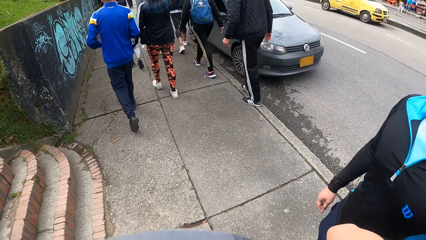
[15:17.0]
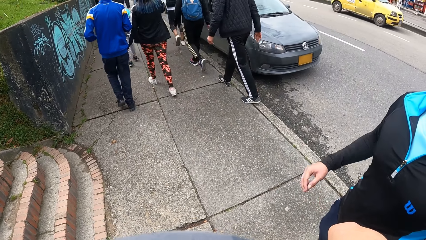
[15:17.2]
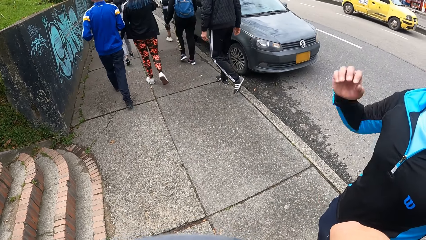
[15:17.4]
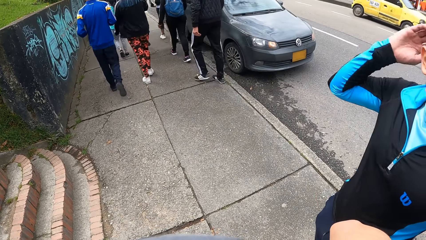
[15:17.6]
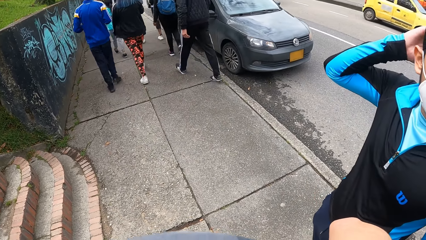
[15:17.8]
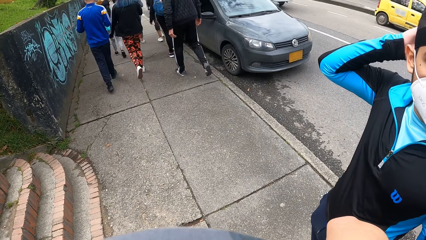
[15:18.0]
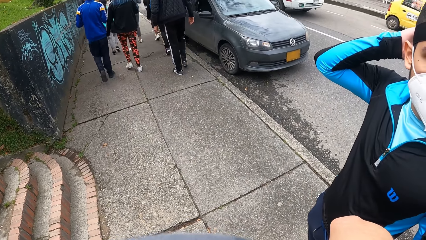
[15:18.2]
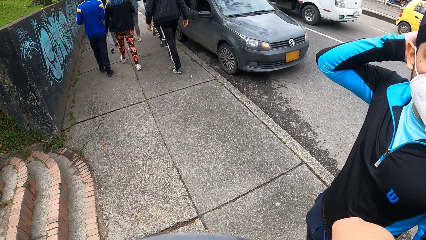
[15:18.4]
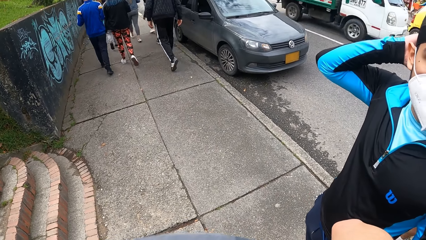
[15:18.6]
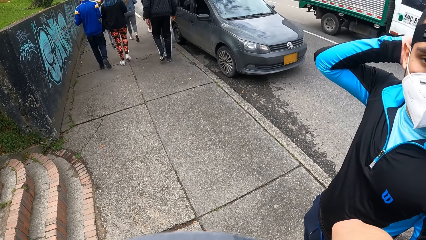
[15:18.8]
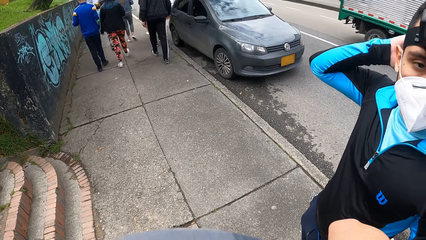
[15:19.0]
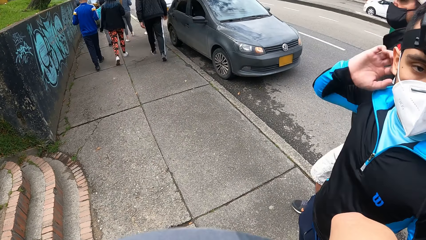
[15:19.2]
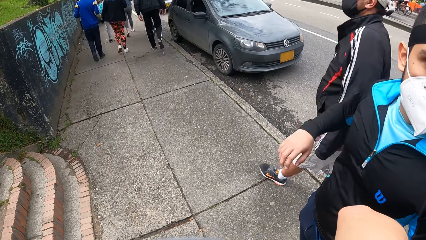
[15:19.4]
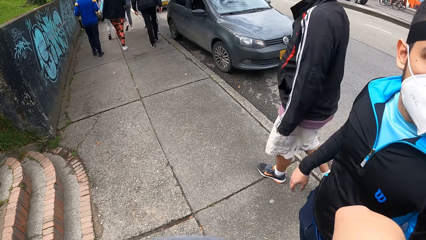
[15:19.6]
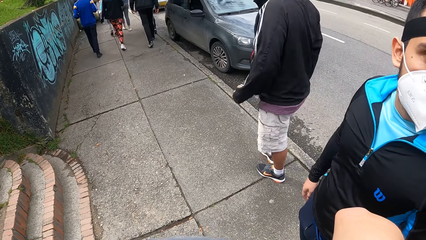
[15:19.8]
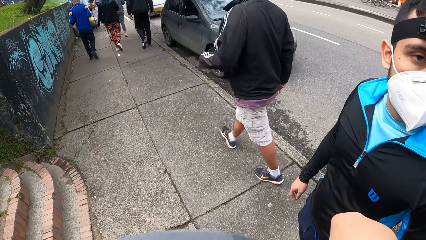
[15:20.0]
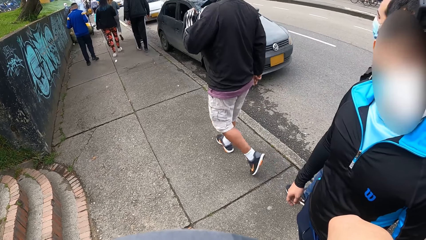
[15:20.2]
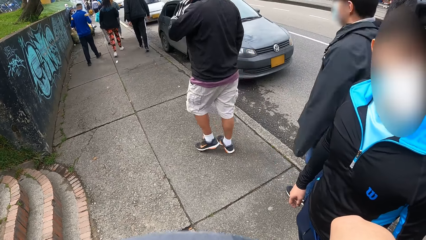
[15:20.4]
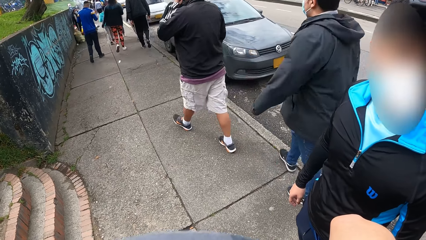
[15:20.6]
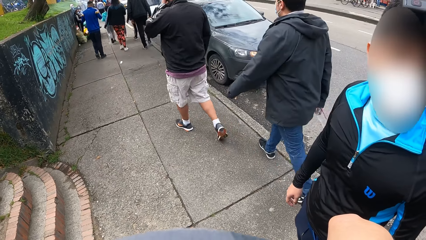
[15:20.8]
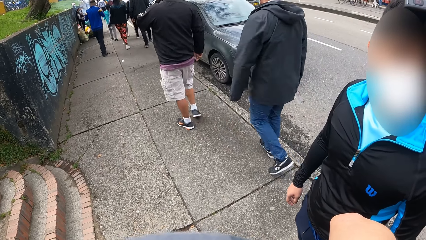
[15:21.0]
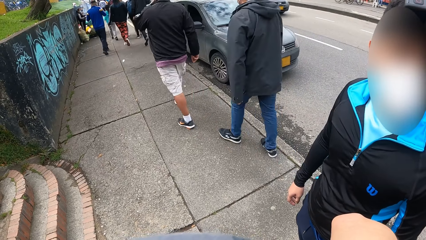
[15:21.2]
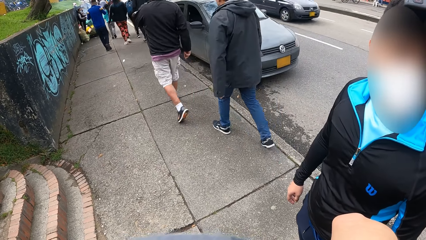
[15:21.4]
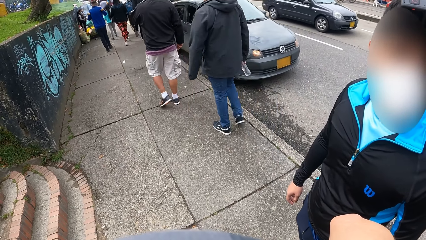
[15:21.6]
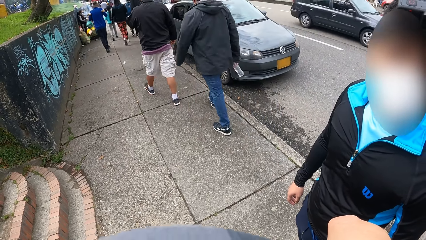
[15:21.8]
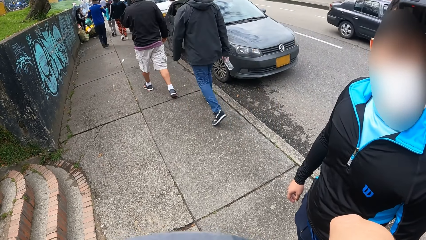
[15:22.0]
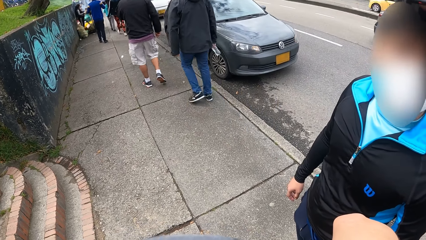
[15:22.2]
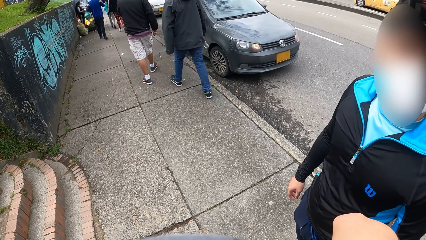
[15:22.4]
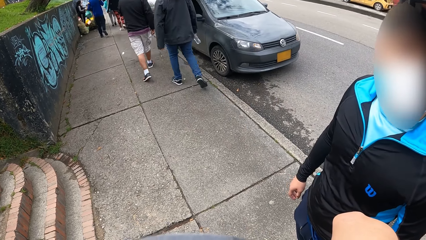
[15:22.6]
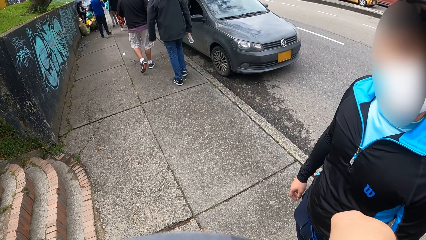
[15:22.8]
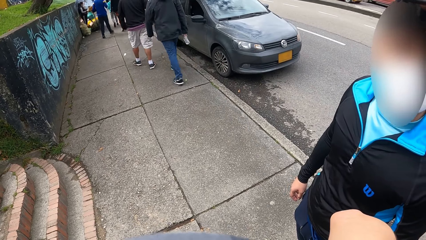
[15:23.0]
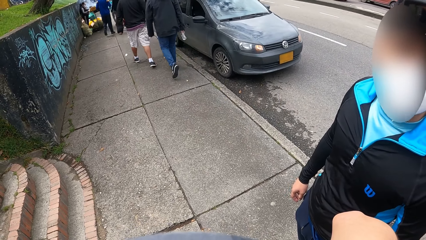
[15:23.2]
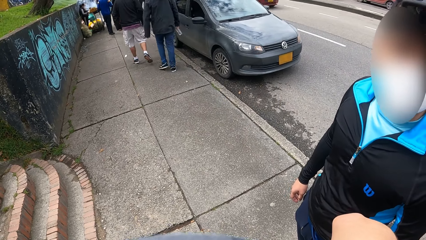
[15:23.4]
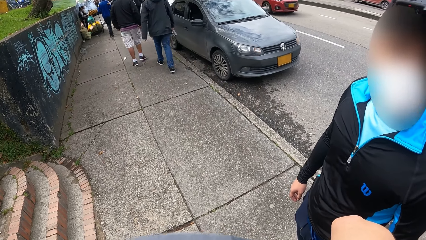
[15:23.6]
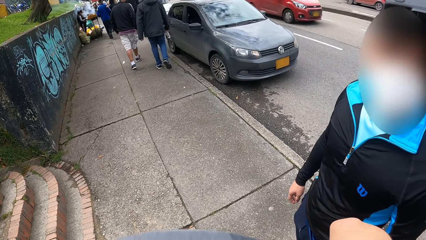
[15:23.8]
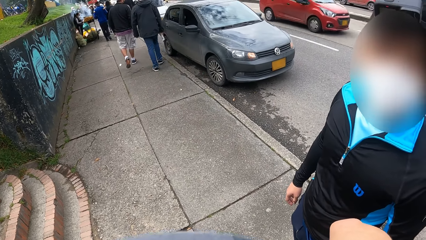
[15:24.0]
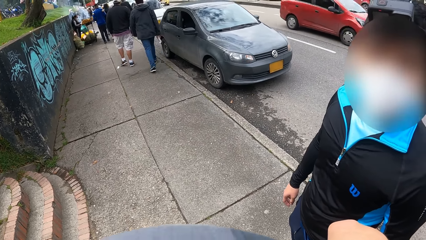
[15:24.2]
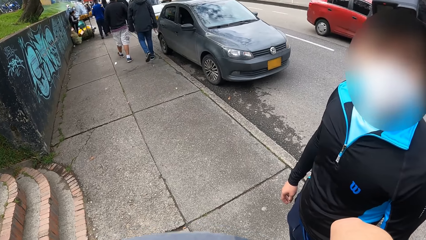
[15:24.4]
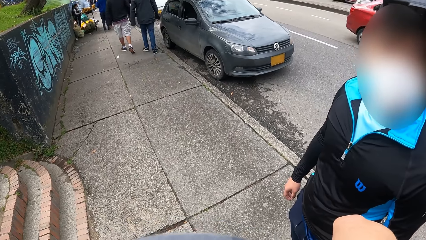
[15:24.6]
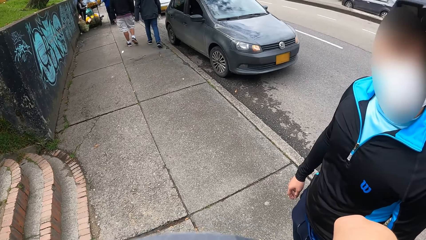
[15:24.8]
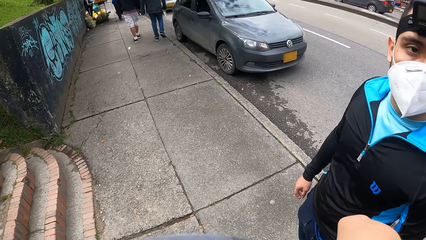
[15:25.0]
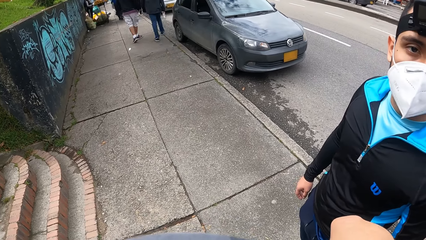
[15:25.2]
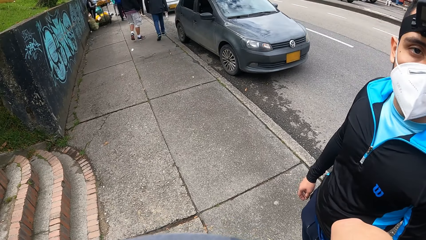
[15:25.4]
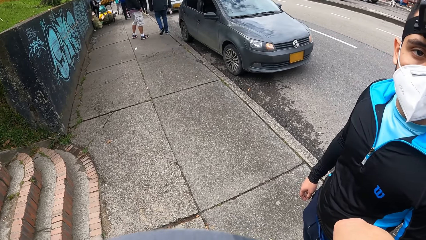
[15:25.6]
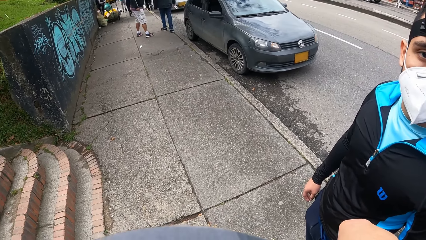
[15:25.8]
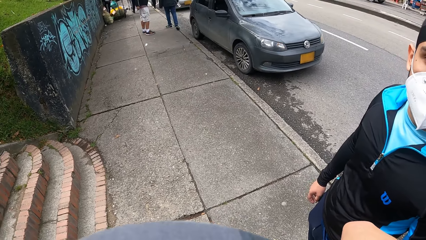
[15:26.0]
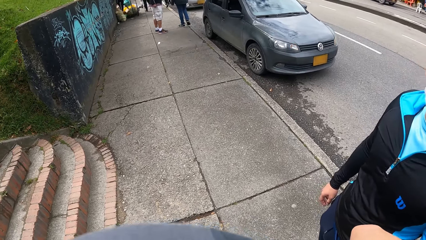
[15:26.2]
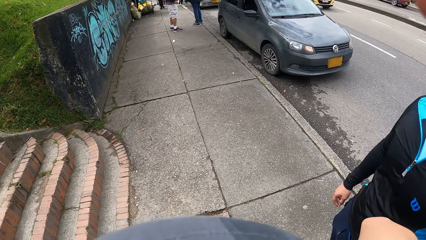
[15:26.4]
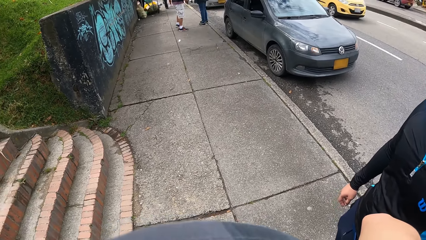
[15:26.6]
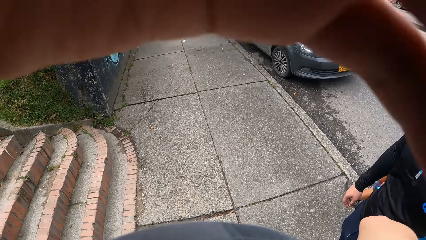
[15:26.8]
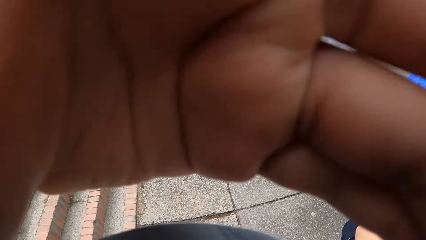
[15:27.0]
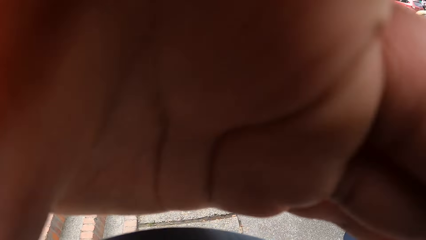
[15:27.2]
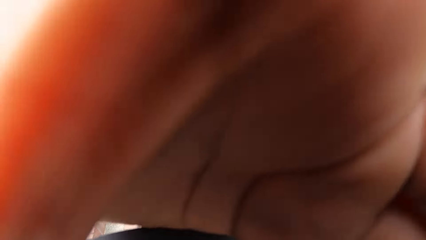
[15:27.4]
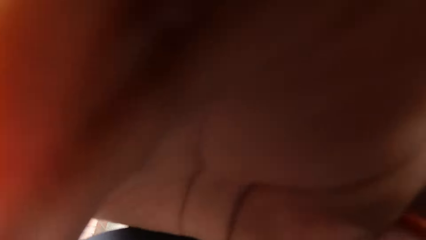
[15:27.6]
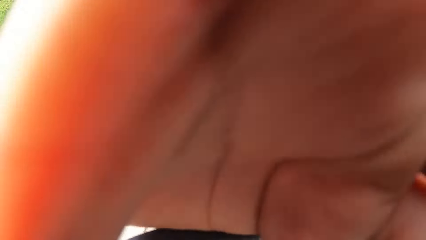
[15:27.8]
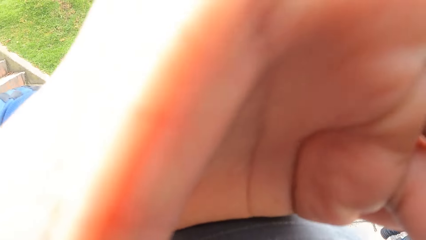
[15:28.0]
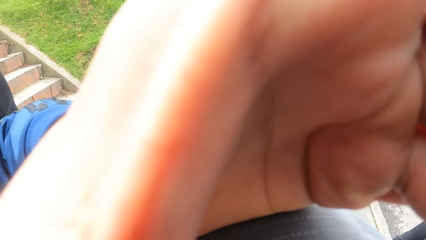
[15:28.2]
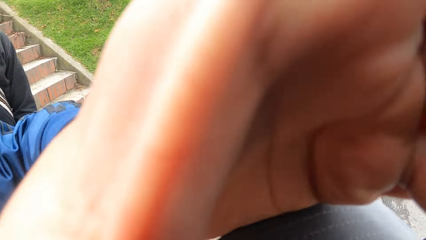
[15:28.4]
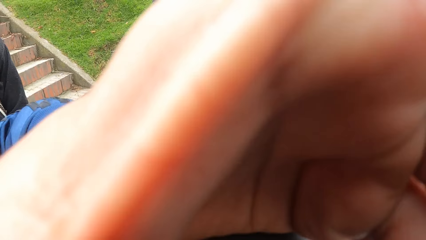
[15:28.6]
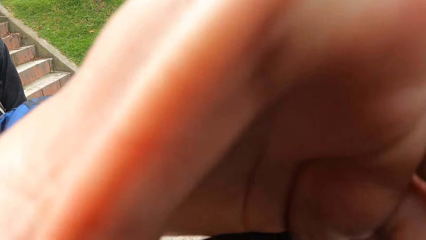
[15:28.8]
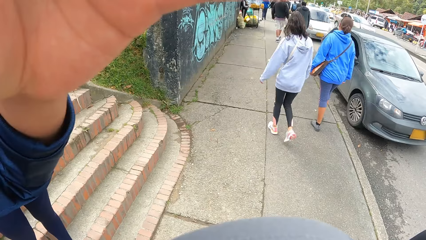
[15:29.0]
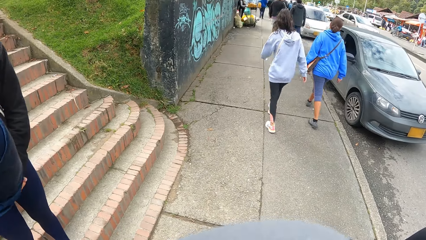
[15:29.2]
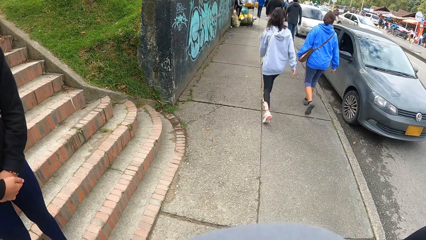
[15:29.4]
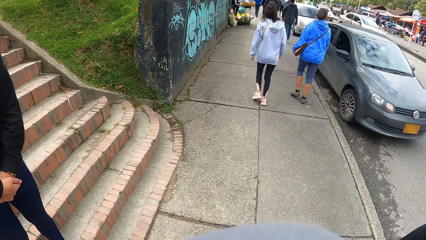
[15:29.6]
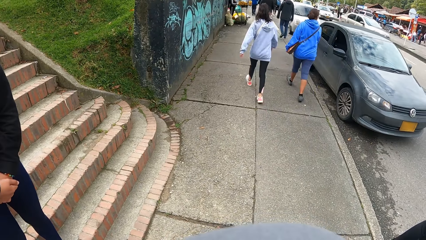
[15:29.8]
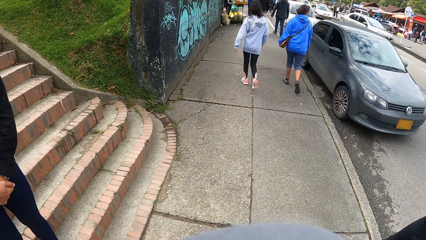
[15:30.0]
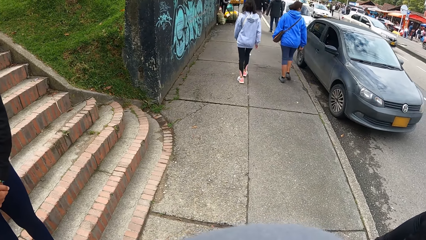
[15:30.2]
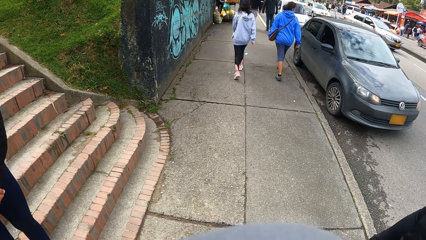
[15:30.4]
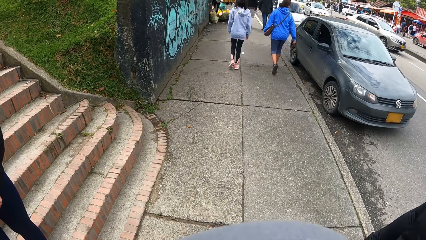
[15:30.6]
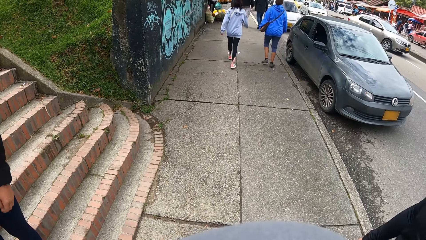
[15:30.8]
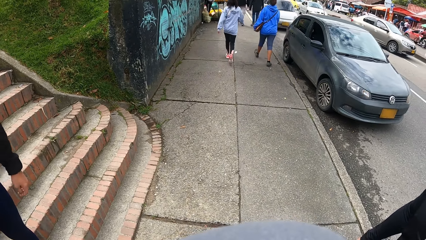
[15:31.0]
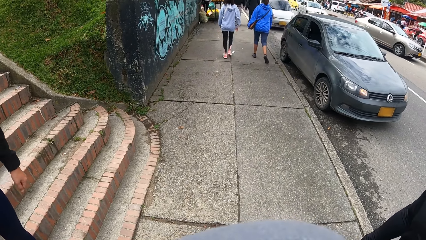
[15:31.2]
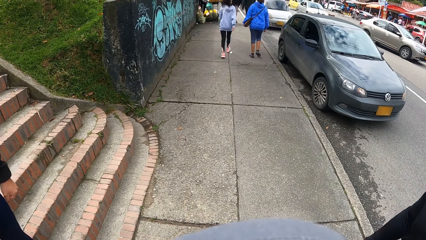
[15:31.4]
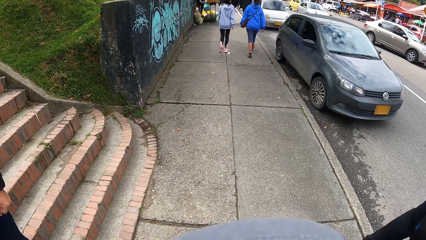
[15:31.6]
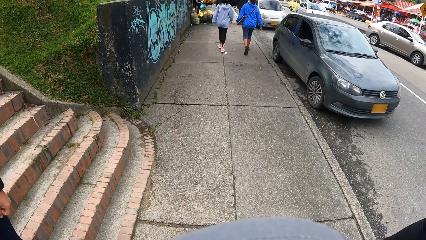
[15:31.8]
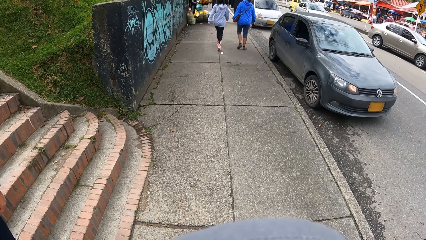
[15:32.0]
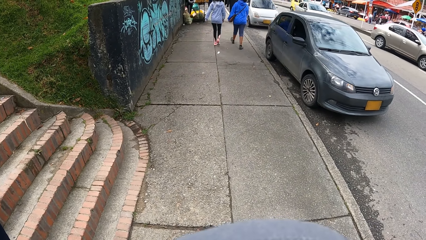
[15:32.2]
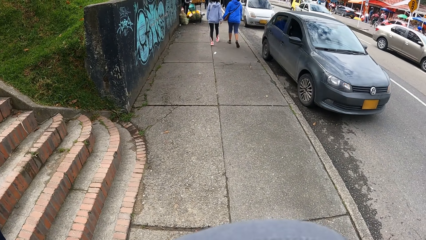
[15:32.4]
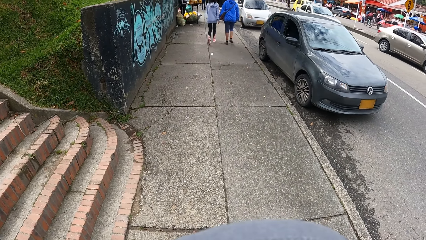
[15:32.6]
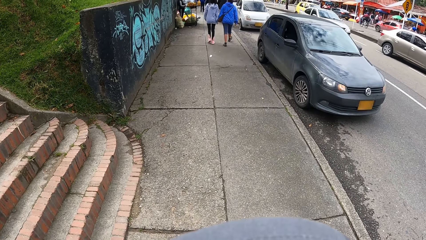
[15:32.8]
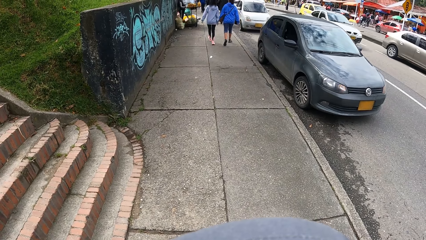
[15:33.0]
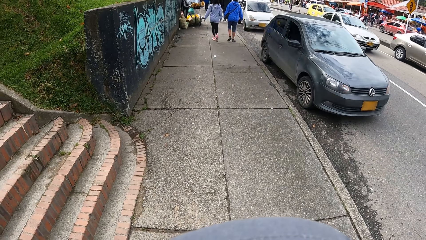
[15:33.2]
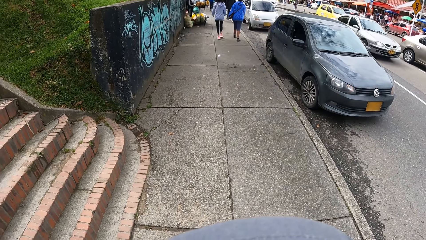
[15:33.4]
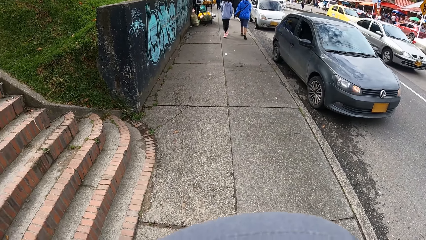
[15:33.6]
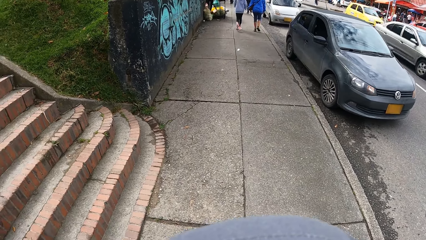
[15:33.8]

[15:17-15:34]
A man touches his head with the right hand. The camera wearer adjusts the camera on his head with his left hand on the street.
